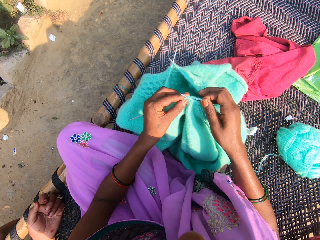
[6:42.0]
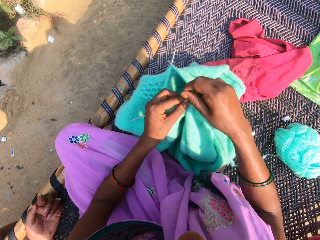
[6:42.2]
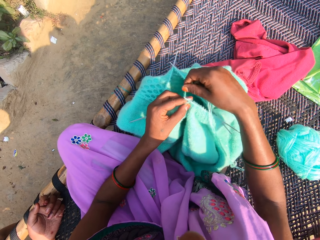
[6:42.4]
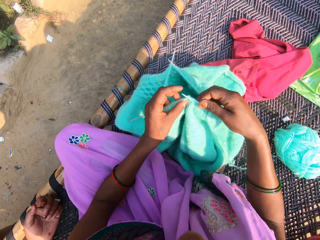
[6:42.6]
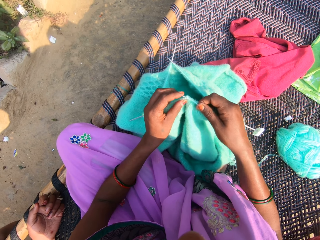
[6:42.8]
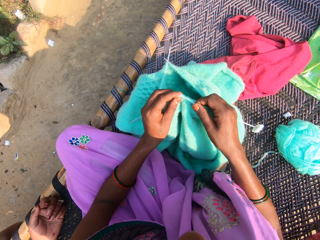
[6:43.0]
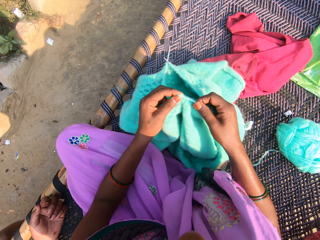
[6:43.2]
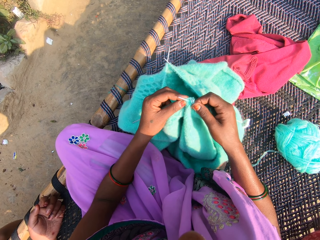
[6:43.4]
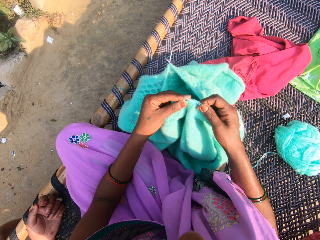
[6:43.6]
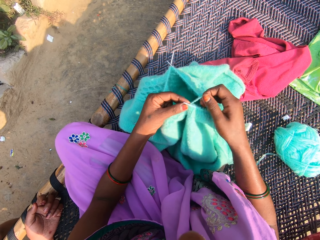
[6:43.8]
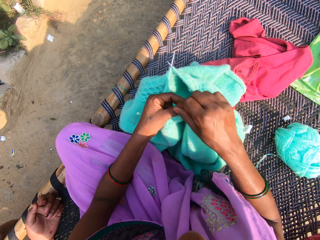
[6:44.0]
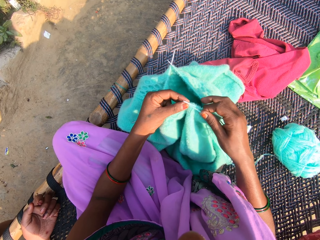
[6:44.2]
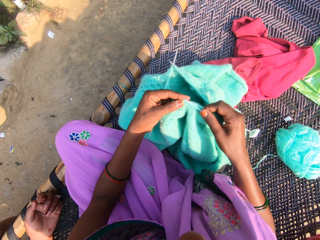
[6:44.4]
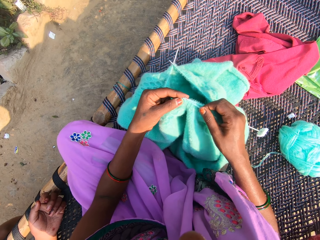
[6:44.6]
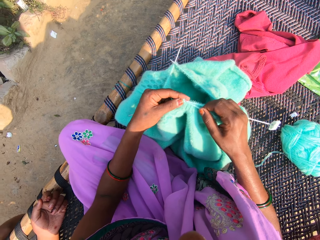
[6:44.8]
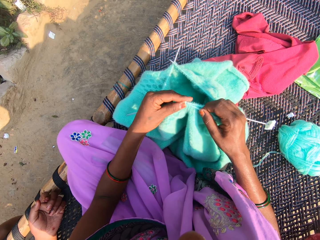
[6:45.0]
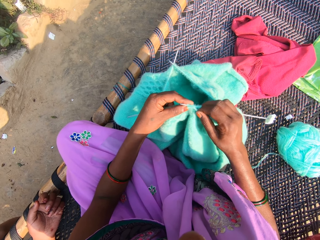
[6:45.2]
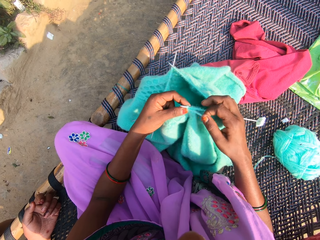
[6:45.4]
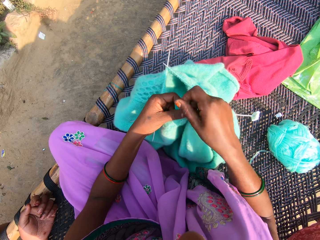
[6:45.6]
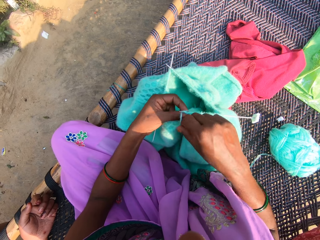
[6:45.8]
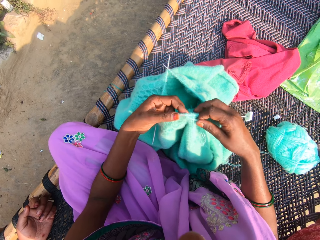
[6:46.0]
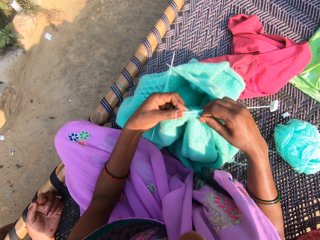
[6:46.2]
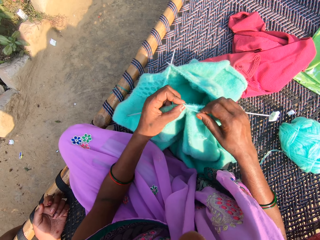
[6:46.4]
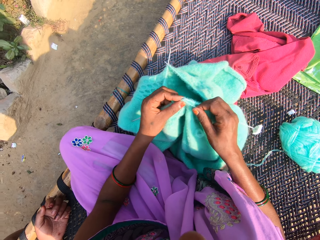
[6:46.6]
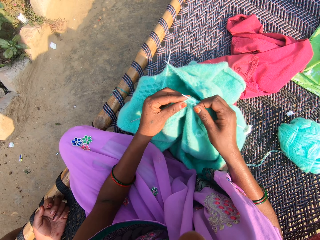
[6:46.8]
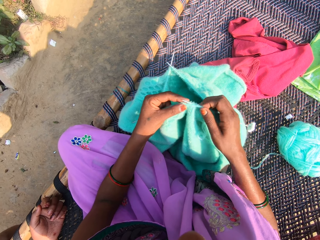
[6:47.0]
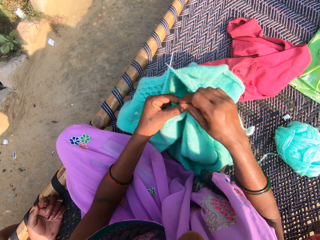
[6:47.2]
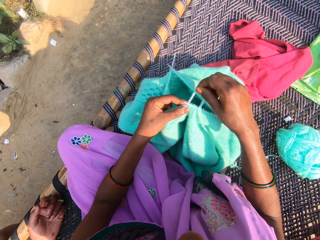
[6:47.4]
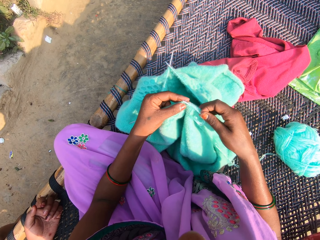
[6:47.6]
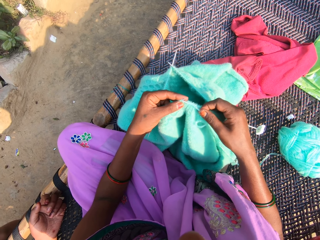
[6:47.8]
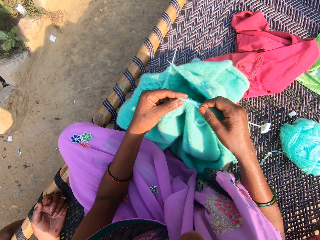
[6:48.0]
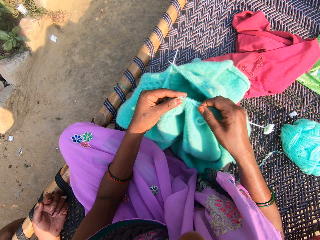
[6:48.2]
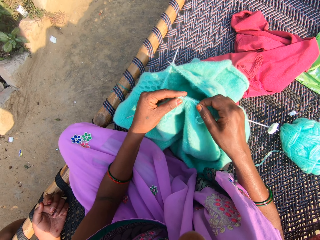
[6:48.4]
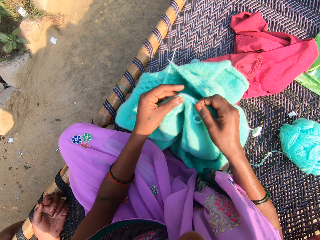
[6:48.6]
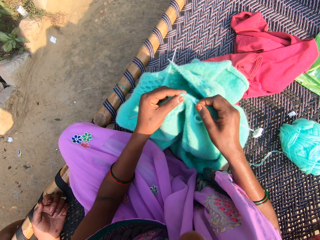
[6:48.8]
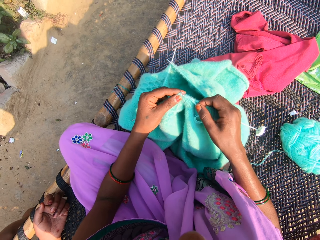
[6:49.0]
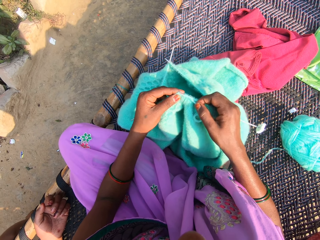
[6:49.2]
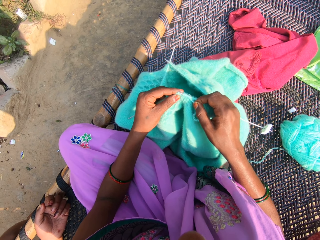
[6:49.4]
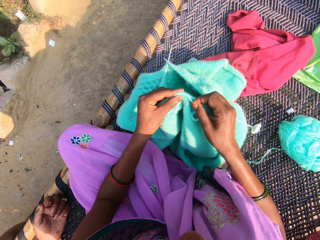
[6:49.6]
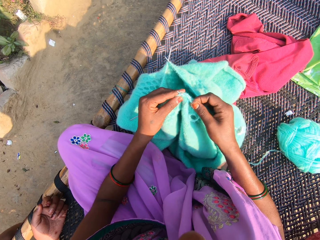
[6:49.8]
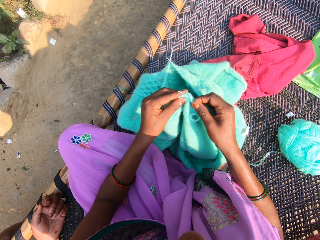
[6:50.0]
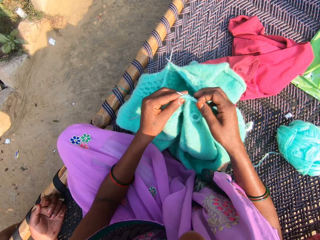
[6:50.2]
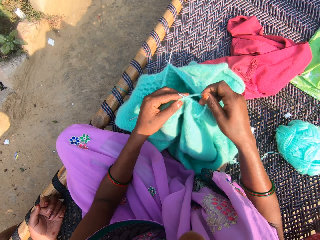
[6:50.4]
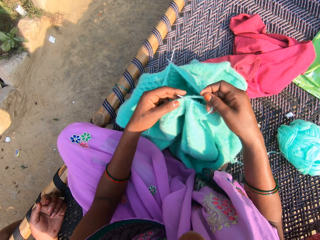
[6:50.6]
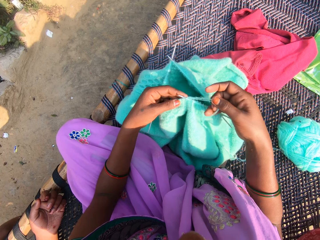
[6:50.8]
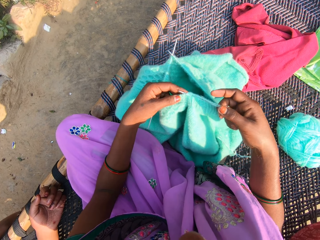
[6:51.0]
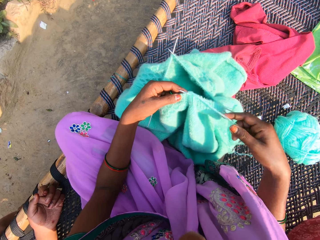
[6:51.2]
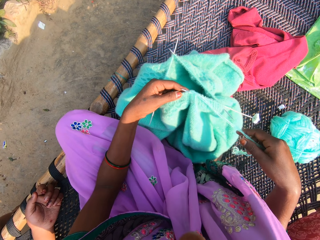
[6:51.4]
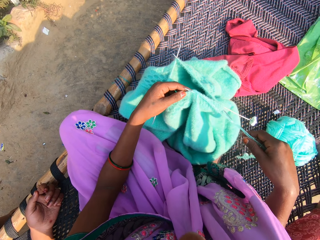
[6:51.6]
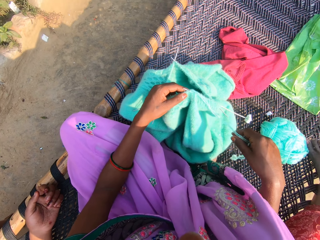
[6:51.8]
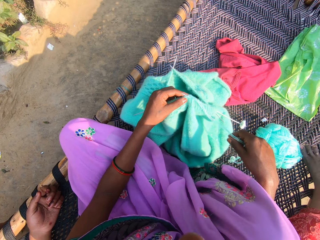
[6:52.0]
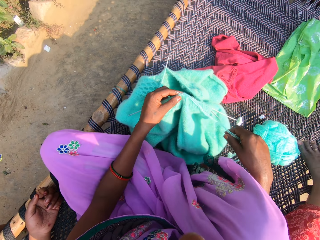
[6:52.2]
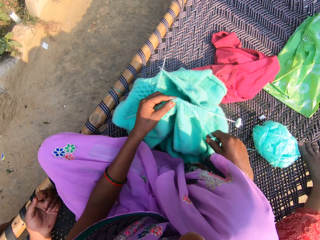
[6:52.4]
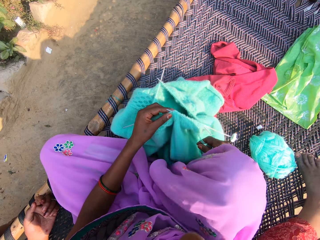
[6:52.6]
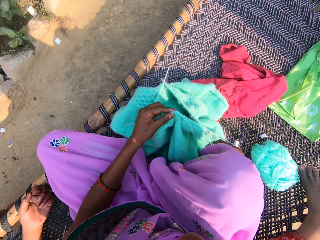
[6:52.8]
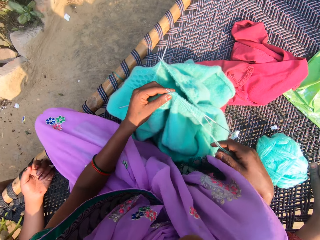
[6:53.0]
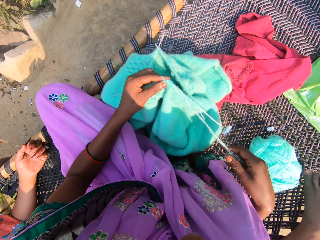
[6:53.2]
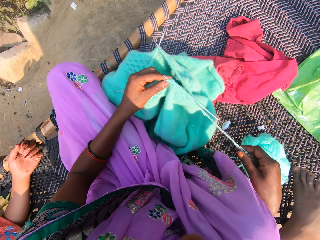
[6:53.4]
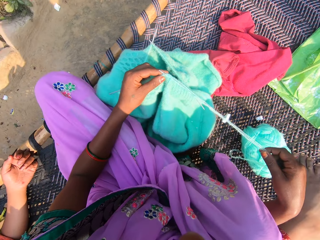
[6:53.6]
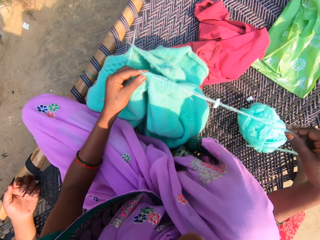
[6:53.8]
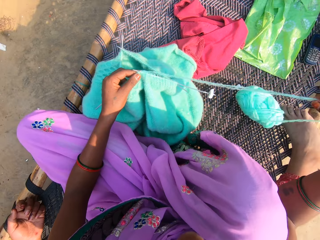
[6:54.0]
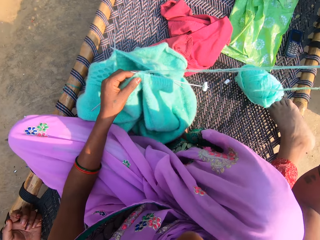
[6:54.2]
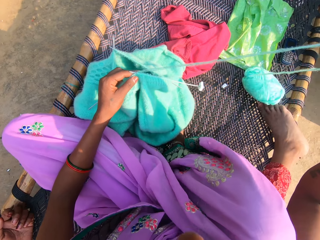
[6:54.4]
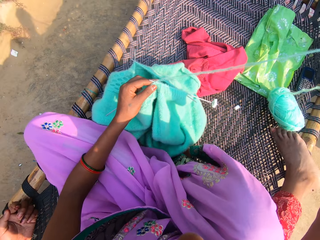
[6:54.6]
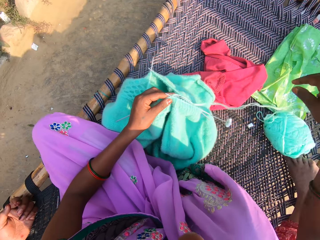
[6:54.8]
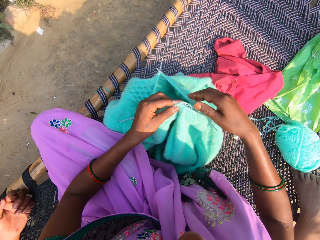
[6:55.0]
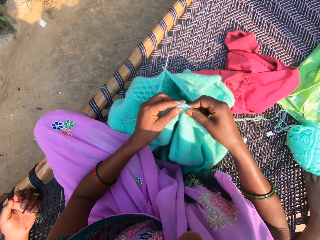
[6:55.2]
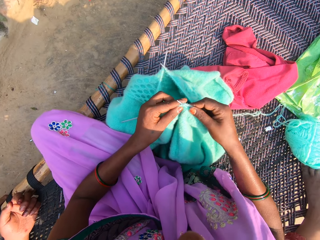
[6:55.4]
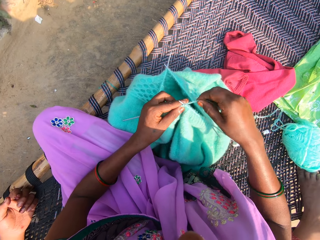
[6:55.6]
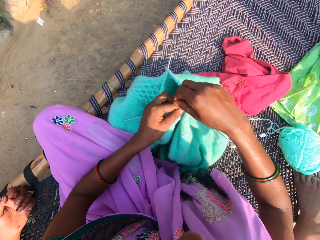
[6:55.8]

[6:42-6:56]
The camera wearer holds a knitting thread or yarn. She rolls the thread on the knitting needle. She knits the yarn with the needles in her hands. She rolls the thread on the knitting needle. She hooks the thread with the knitting needle. She knits the yarn with the needles in her hands. She rolls the thread on the knitting needle. She hooks the thread with the knitting needle. She knits the yarn with the needles in her hands. She rolls the thread on the knitting needle. She knits the yarn with the needles in her hands. She hooks the thread with the knitting needle. She stretches the yarn with her hands. She moves forward. She holds the knitting thread and holds the fabric.

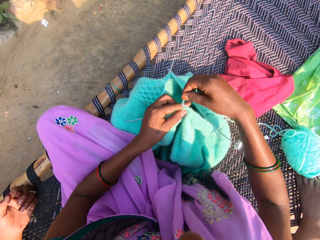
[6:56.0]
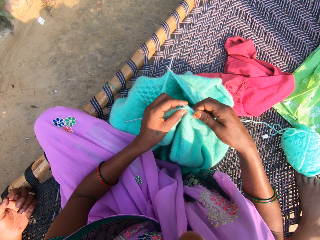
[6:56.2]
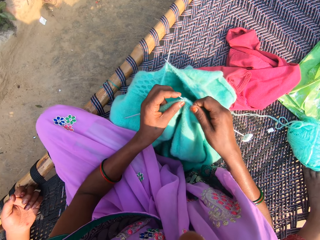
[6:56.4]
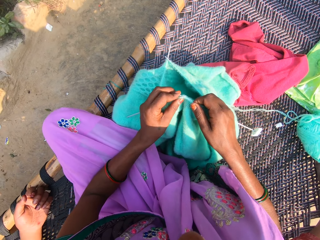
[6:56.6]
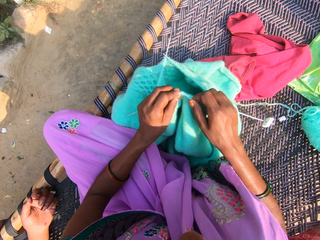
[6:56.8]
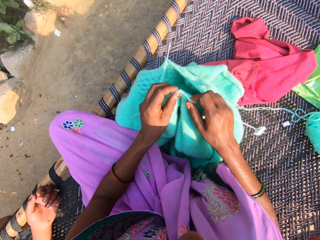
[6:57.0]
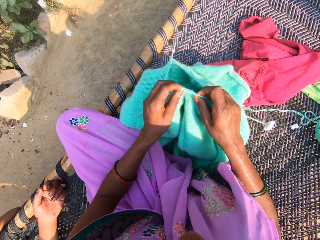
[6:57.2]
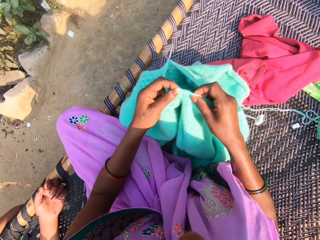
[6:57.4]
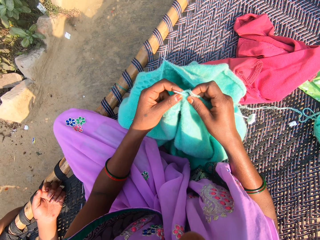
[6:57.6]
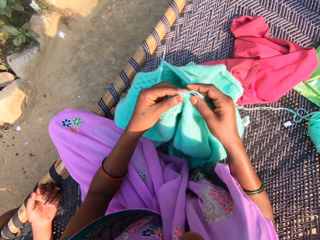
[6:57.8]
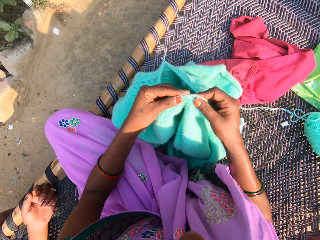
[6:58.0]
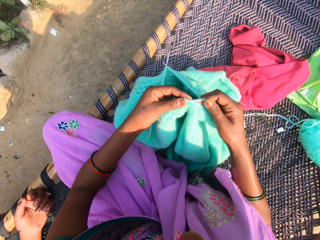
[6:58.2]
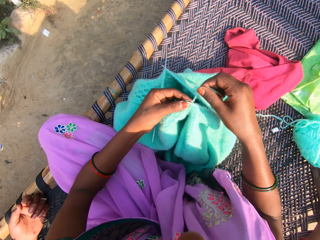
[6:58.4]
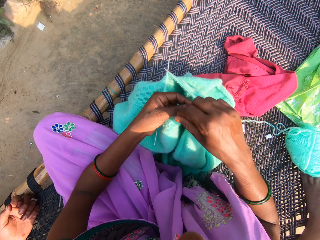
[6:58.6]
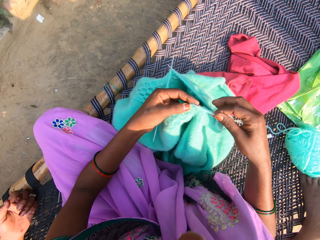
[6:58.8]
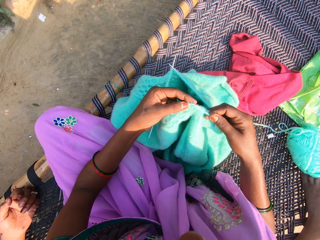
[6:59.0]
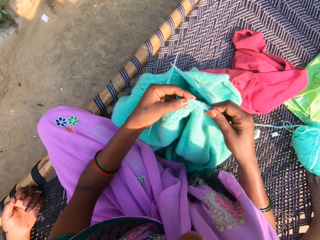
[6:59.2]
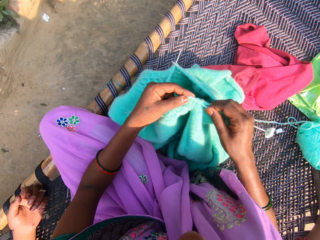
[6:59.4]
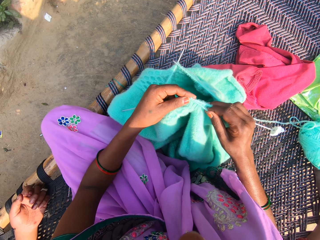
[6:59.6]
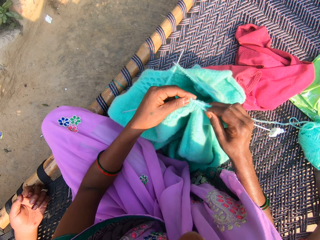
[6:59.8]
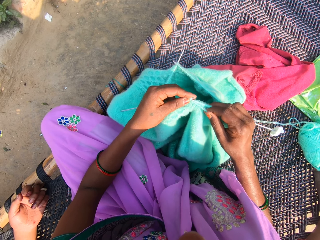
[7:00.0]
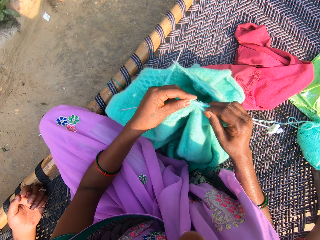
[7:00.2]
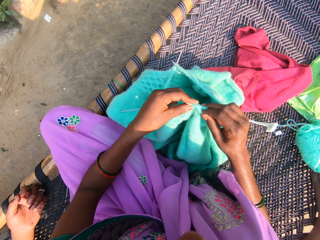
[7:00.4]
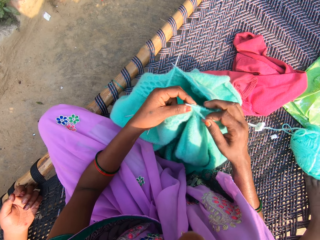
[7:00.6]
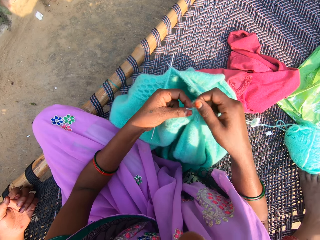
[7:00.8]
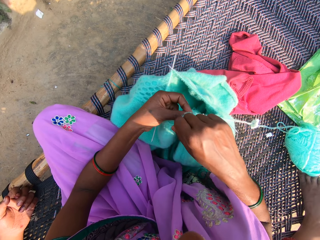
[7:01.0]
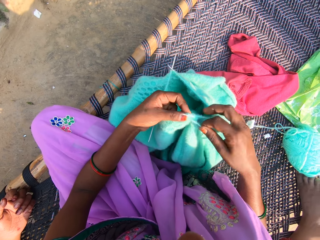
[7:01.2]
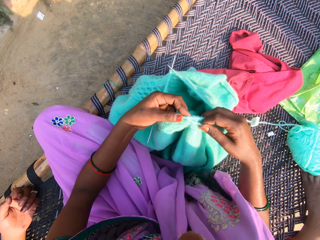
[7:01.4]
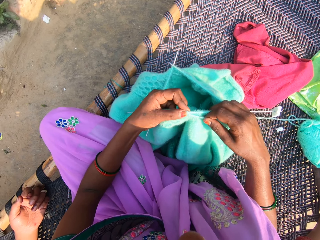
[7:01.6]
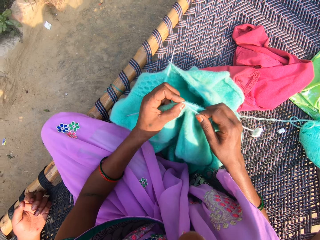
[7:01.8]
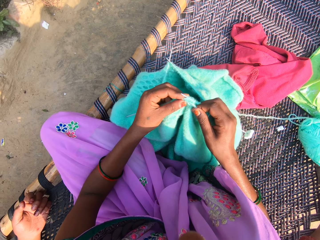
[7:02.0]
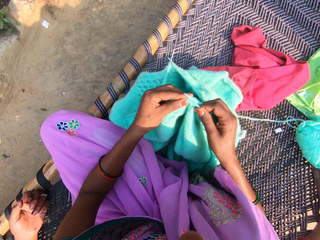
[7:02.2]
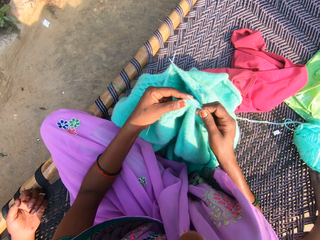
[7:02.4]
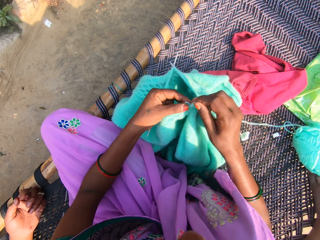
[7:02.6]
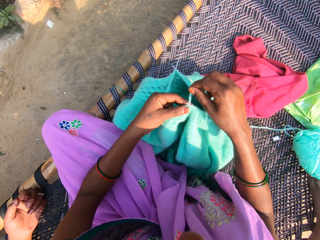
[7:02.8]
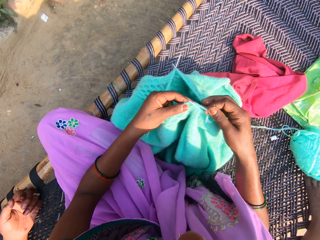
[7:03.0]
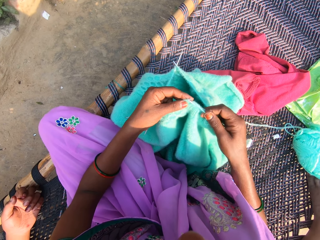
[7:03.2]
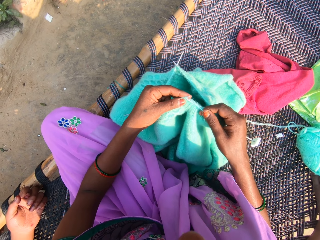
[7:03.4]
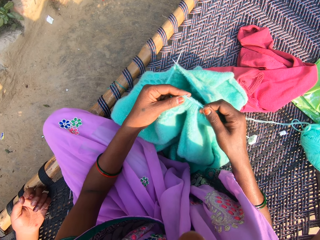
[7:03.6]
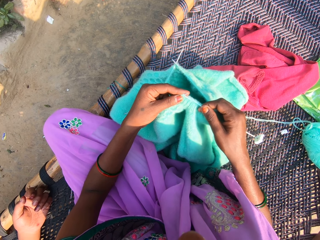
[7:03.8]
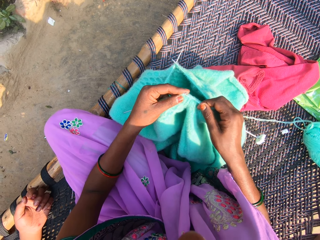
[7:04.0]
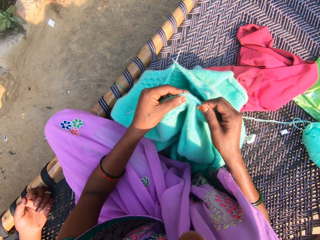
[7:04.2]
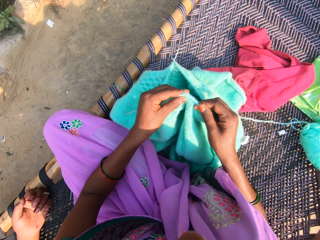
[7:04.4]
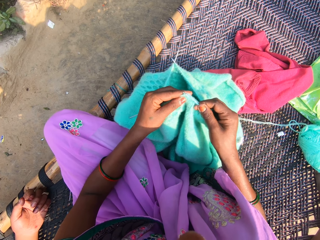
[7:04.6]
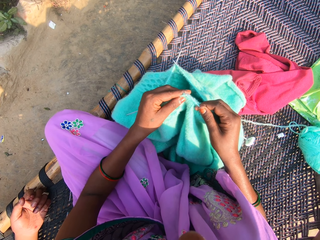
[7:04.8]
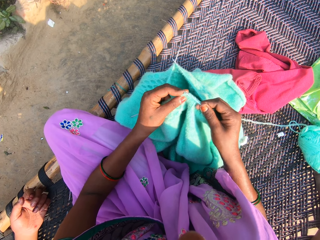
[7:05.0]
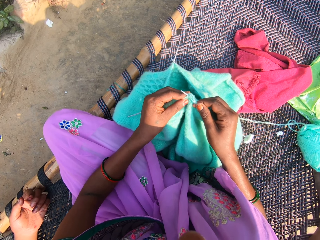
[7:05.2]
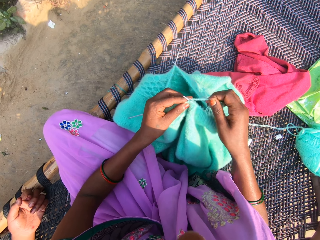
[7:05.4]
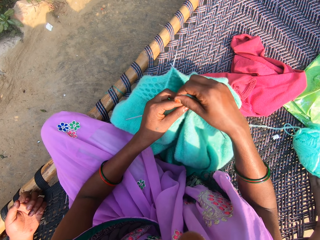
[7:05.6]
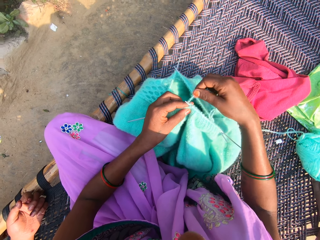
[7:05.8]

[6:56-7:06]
The camera wearer rolls the thread or yarn on the knitting needle. She knits the yarn with the needles in her hands. She rolls the thread on the knitting needle. She hooks the thread with the knitting needle. She knits the yarn with the needles in her hands. She hooks the thread with the knitting needle again. She rolls the thread on the knitting needle. She knits the yarn with the needles in her hands. She hooks the thread with the knitting needle. She rolls the thread on the knitting needle. She knits the yarn with the needles in her hands. She hooks the thread with the knitting needle. She hooks the thread with the knitting needle again.
